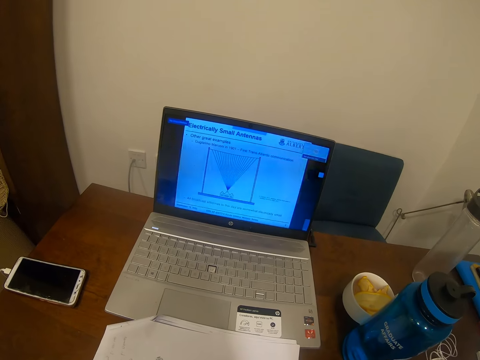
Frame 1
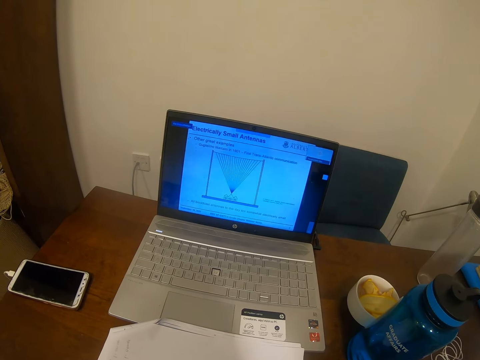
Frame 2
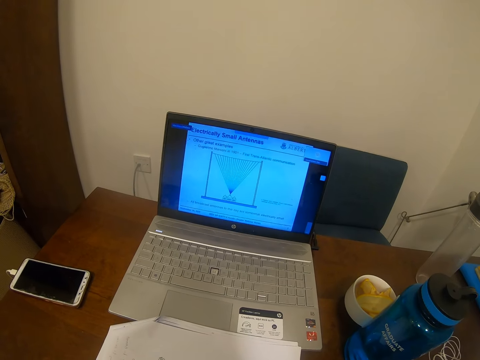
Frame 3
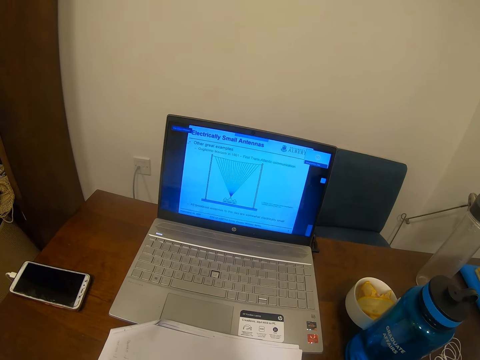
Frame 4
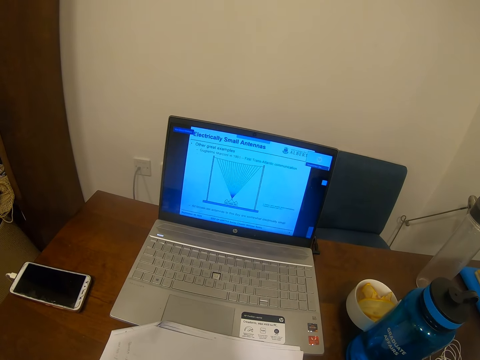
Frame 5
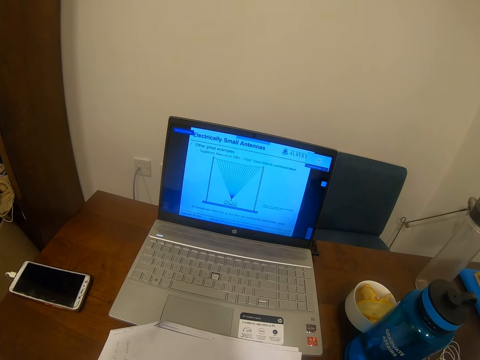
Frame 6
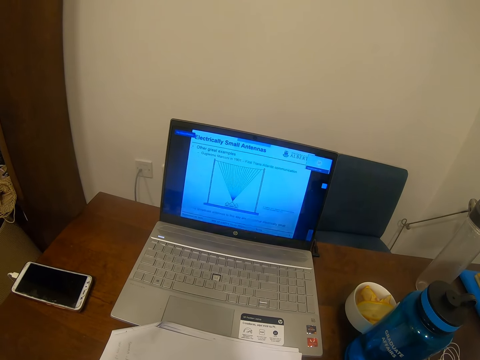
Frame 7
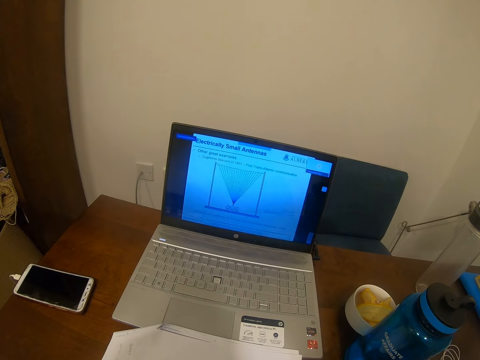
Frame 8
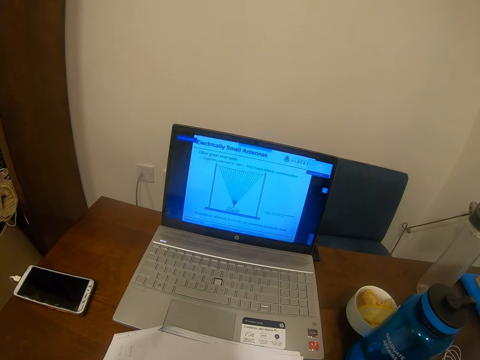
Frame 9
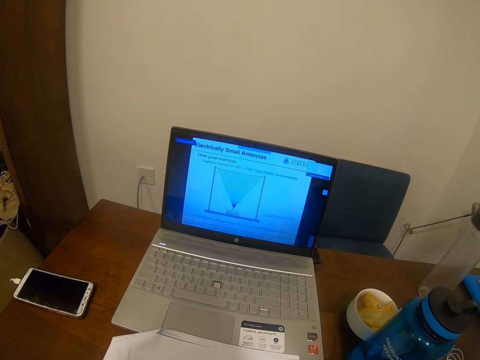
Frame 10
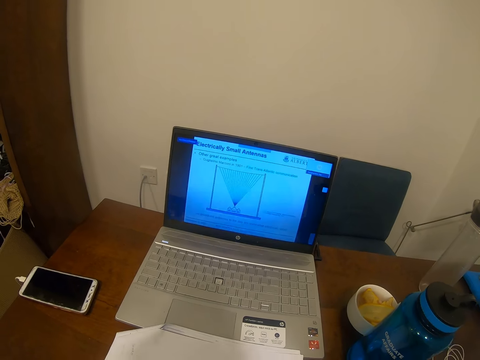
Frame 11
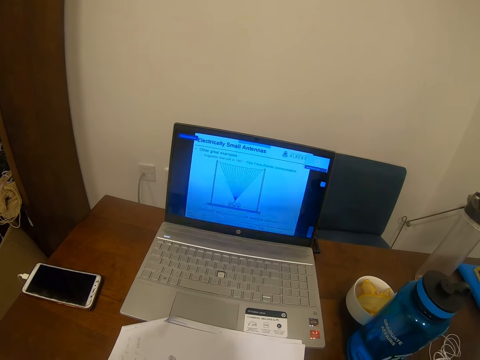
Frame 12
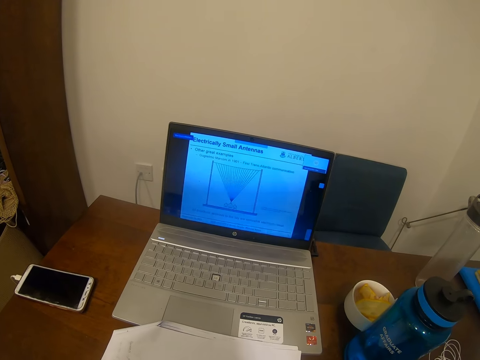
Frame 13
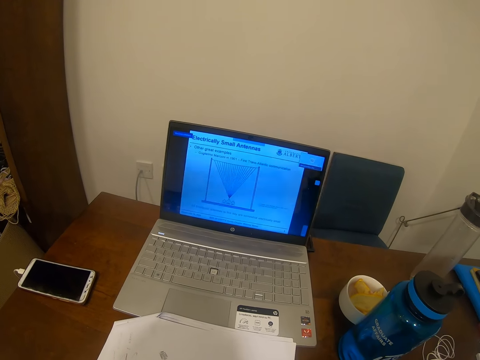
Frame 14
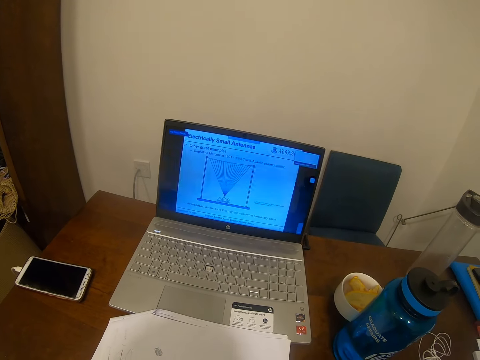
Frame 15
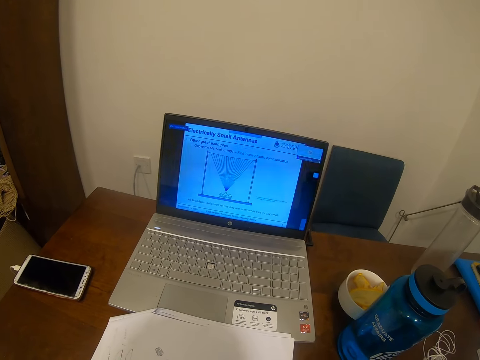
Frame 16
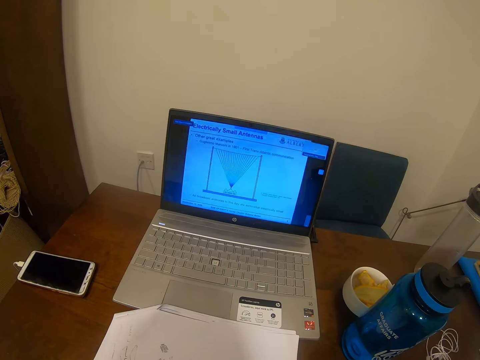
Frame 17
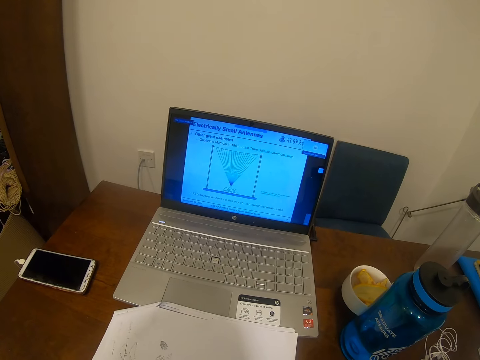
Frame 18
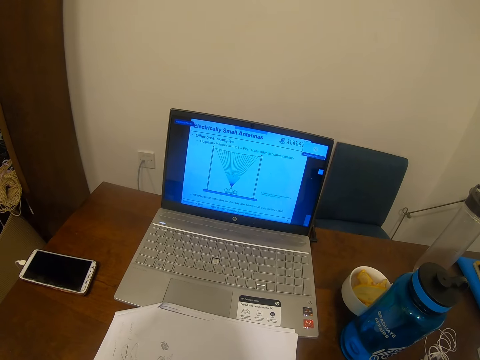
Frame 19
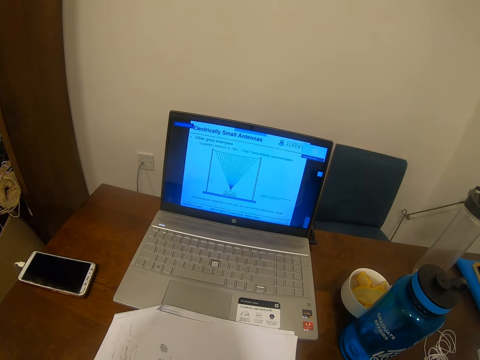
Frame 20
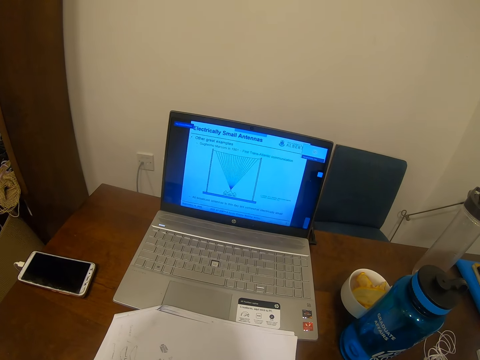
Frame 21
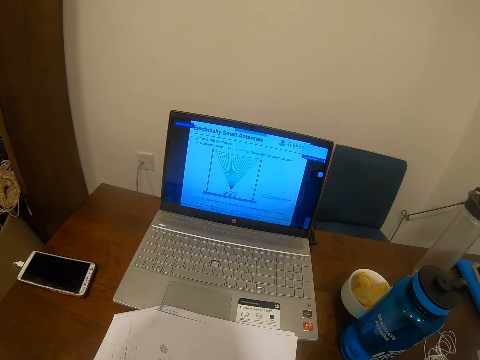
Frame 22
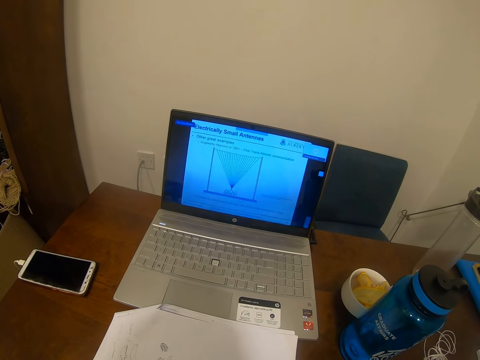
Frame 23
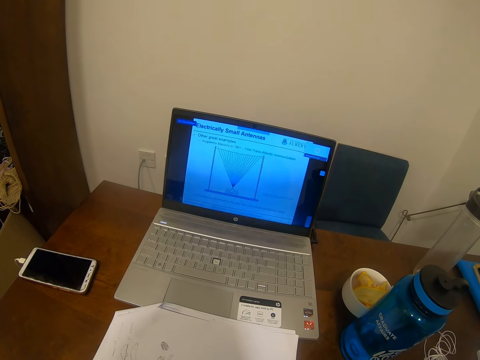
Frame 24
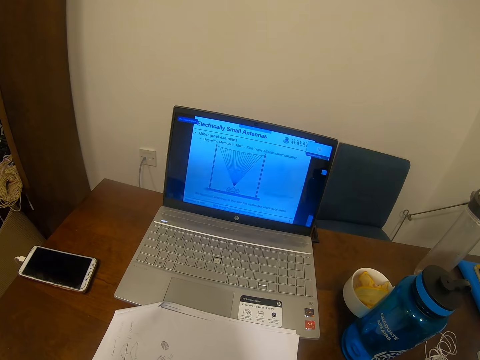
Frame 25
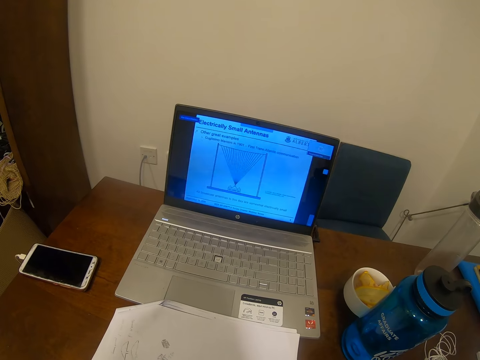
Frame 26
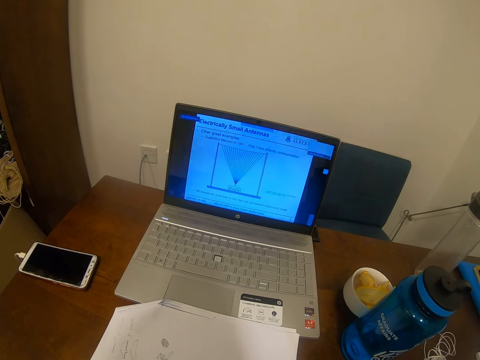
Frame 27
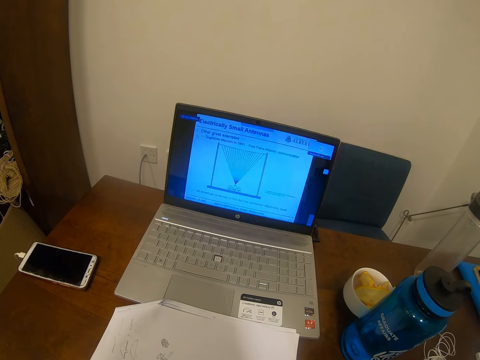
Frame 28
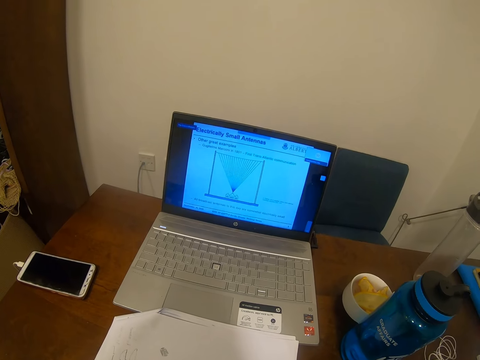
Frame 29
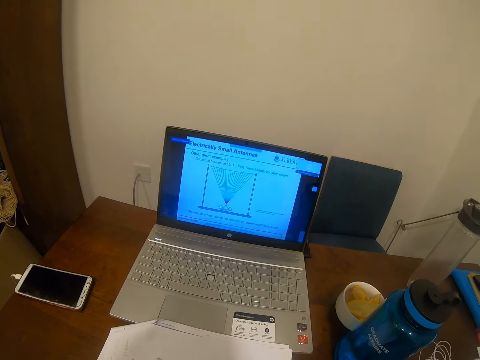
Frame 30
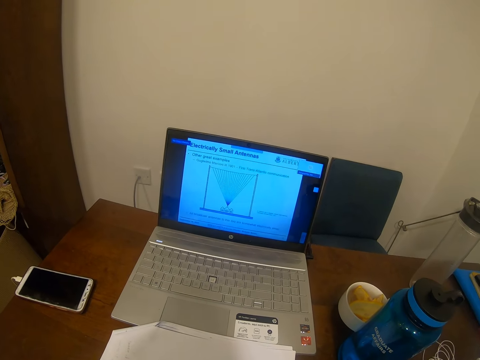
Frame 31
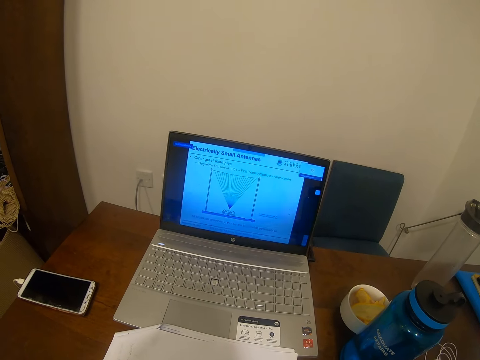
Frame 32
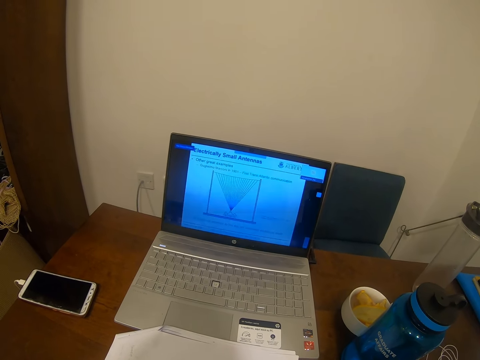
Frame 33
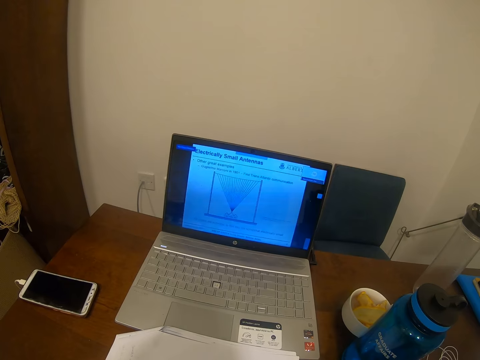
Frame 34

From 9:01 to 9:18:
The camera wearer looks at the laptop. They listen to the laptop.

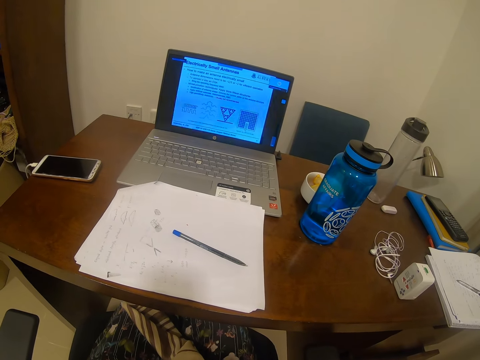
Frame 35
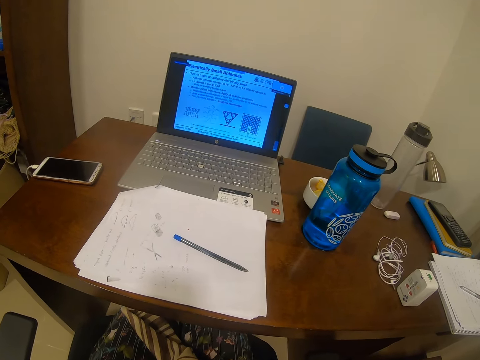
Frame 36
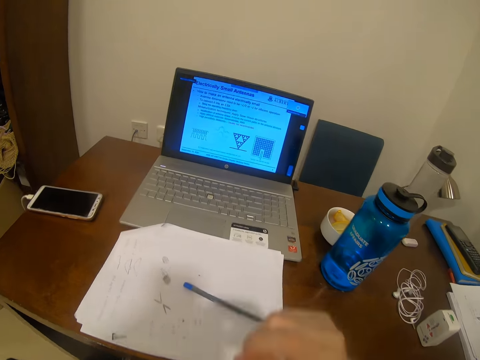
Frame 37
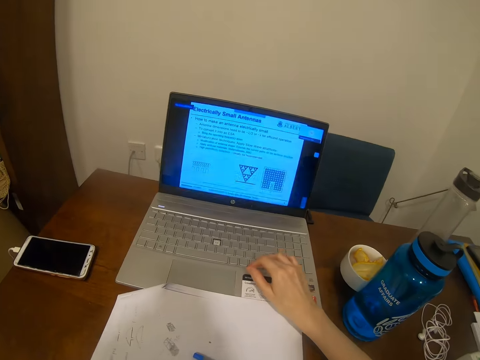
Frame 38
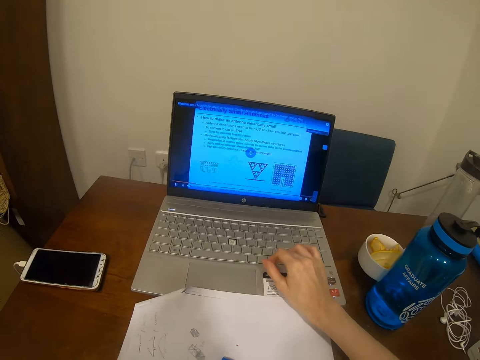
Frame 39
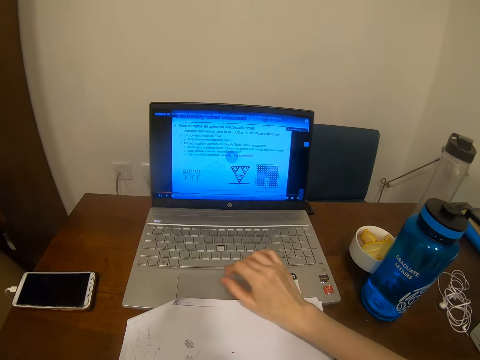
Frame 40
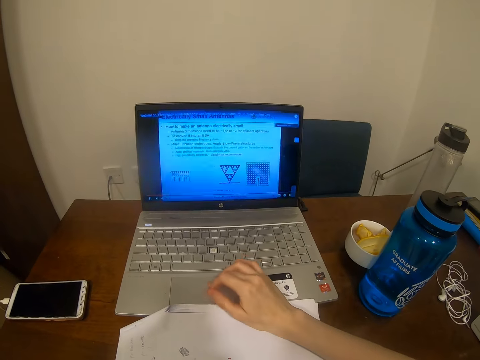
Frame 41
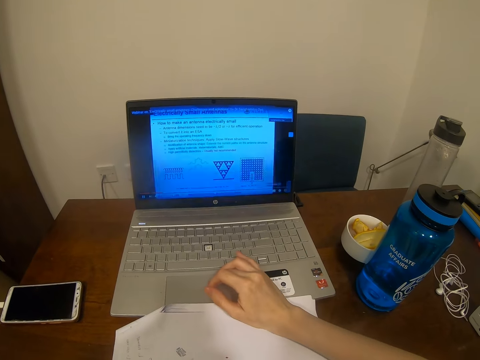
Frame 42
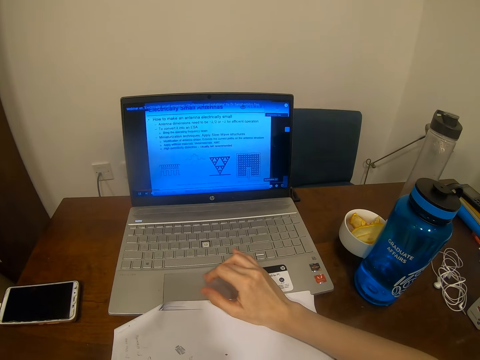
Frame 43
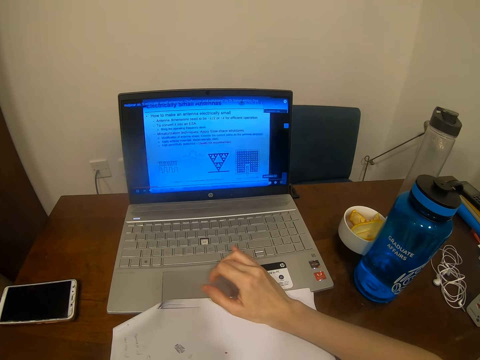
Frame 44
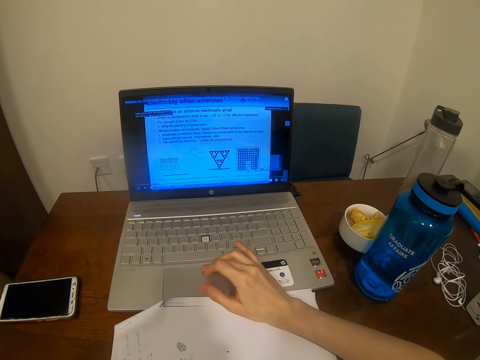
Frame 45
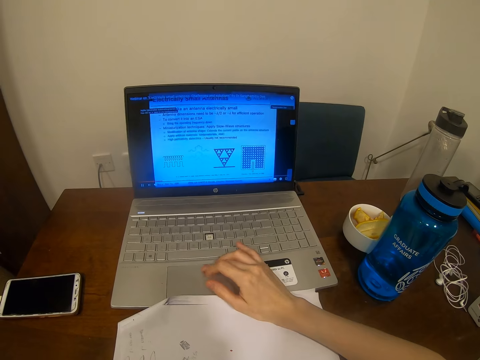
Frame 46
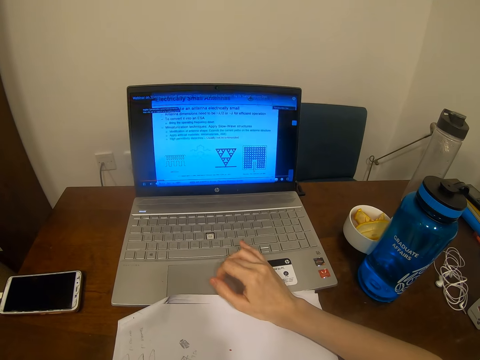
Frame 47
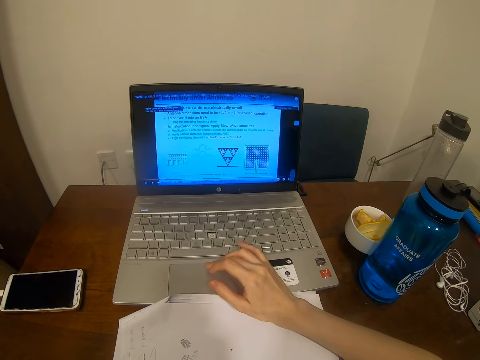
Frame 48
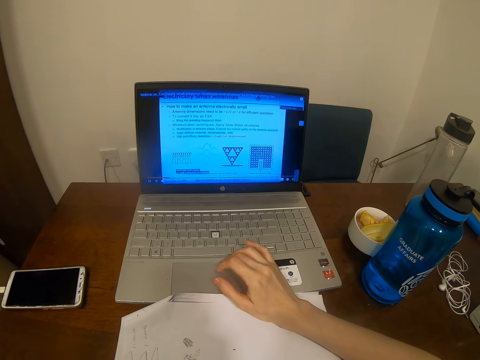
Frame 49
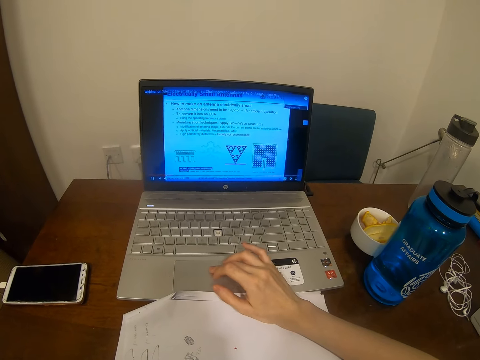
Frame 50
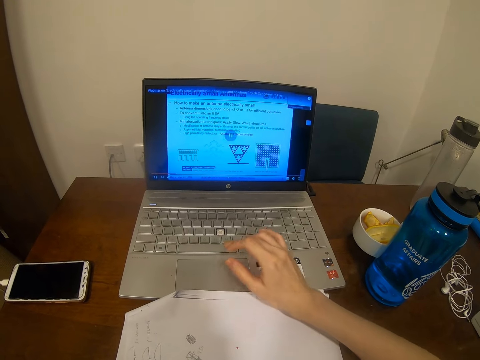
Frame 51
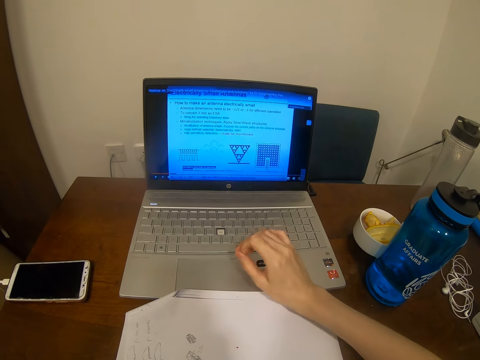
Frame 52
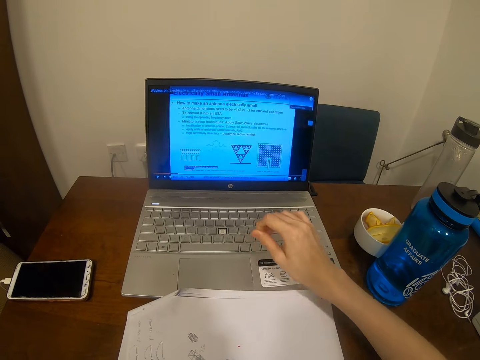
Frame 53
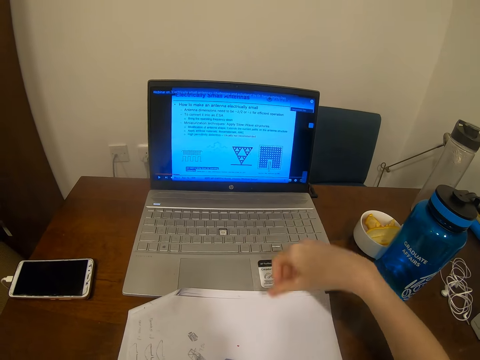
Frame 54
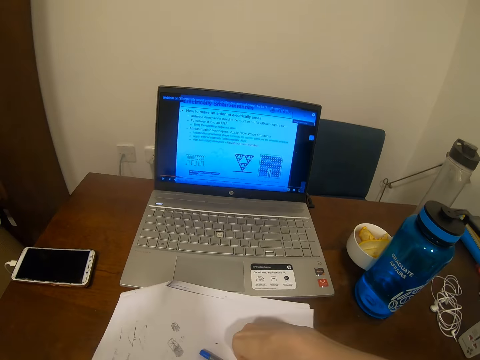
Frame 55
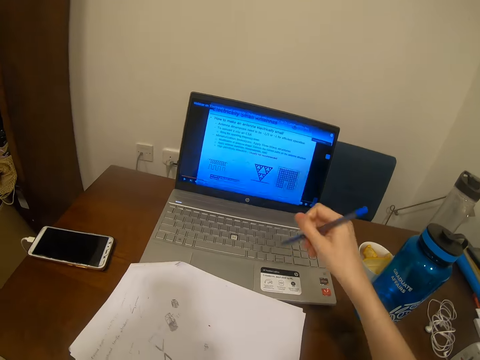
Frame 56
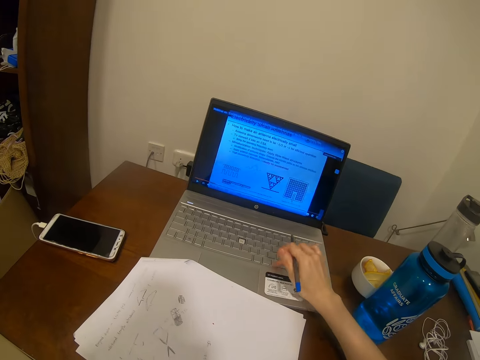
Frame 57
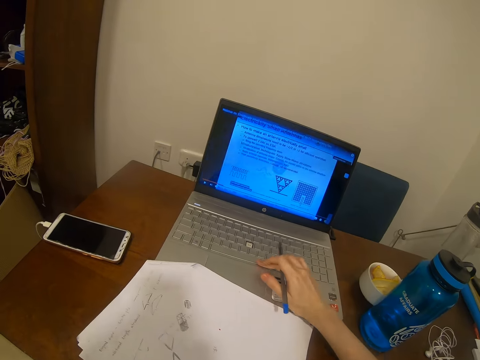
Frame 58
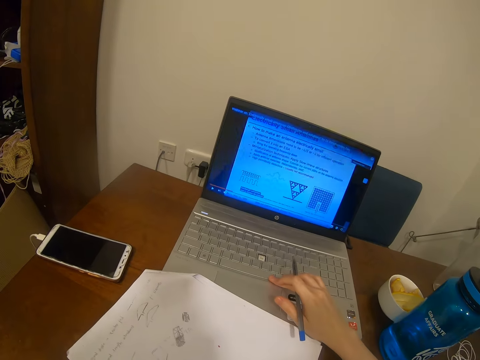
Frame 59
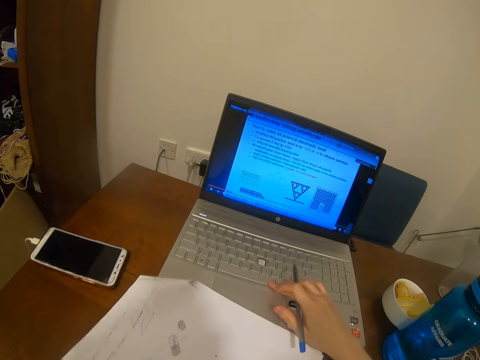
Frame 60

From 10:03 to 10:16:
The camera wearer types on a laptop's keyboard. They move their finger over the laptop's trackpad. They tap their finger on the laptop's touchpad. They pick up a pen. They type on the laptop's keyboard. They use the laptop.
